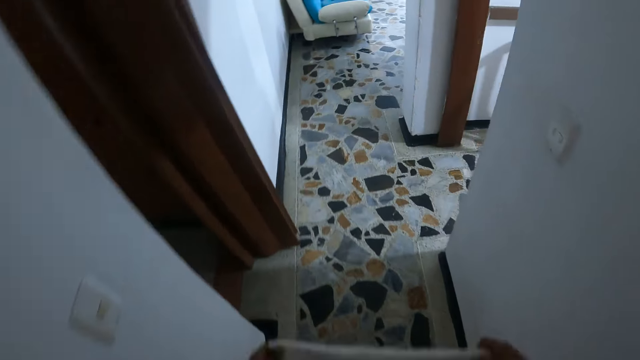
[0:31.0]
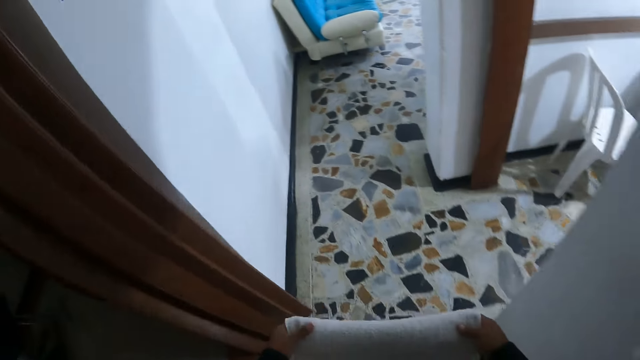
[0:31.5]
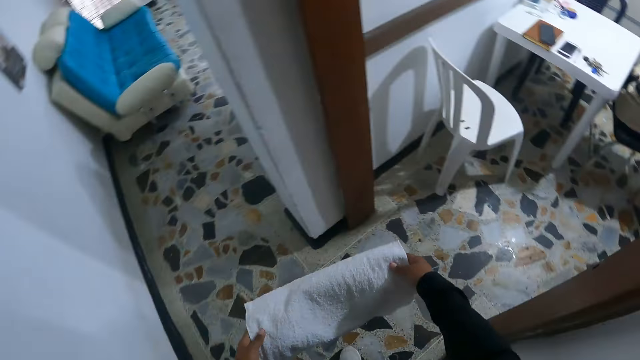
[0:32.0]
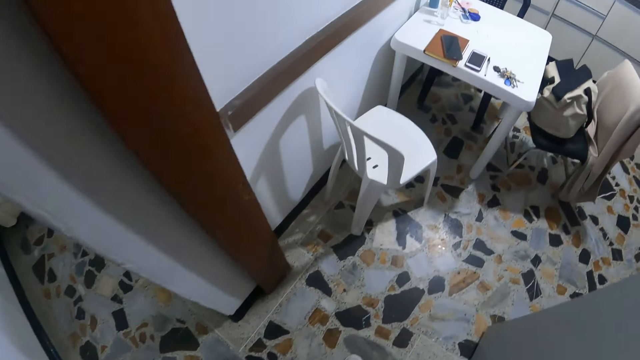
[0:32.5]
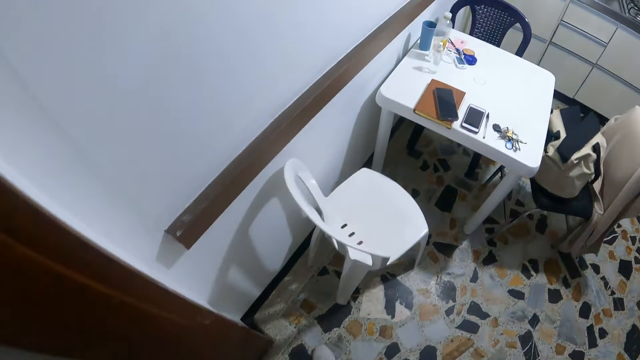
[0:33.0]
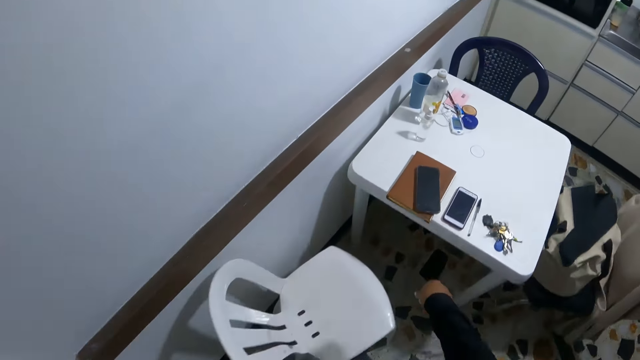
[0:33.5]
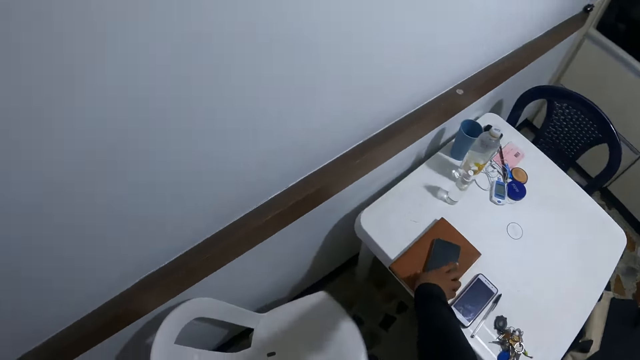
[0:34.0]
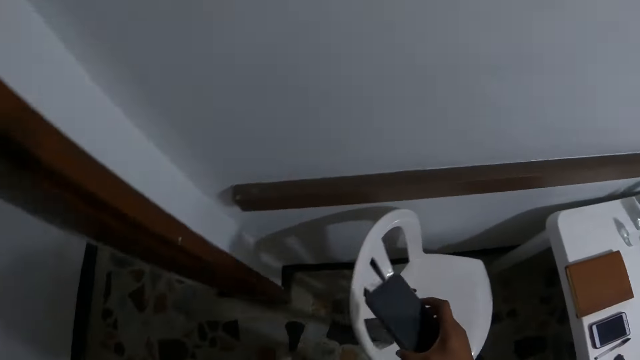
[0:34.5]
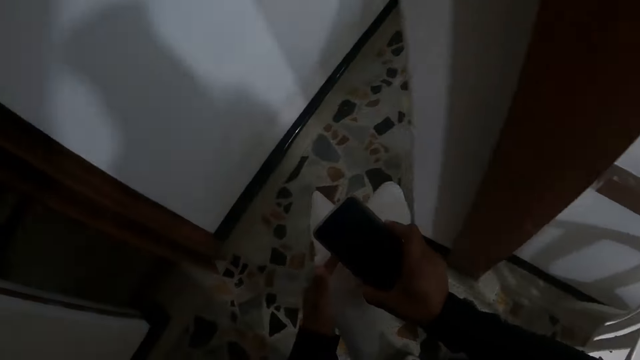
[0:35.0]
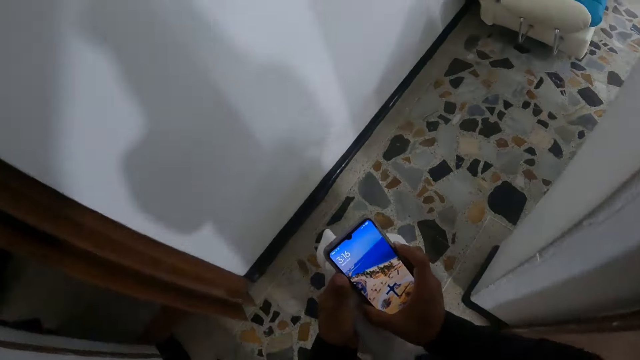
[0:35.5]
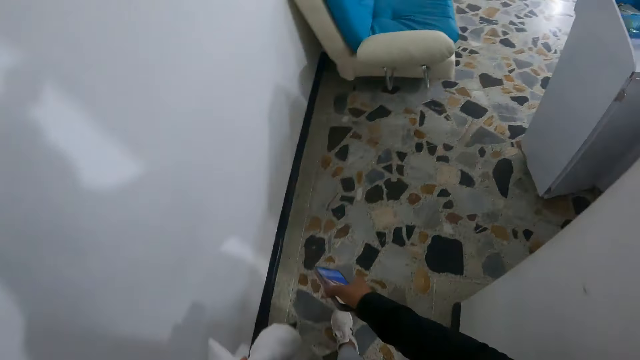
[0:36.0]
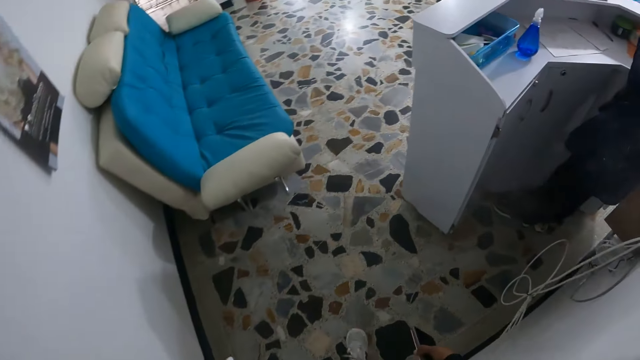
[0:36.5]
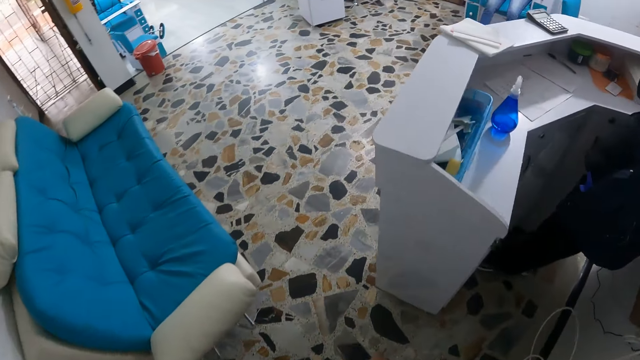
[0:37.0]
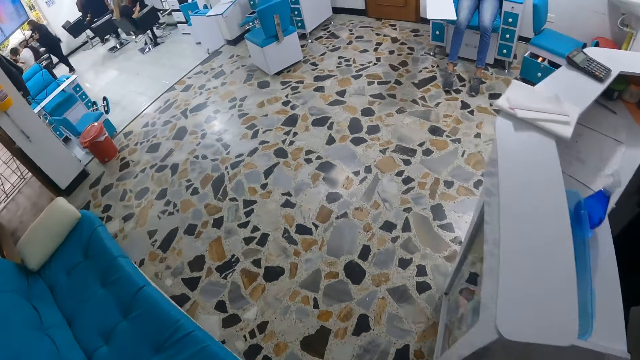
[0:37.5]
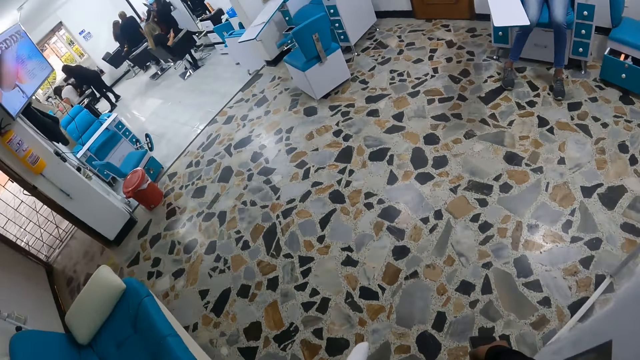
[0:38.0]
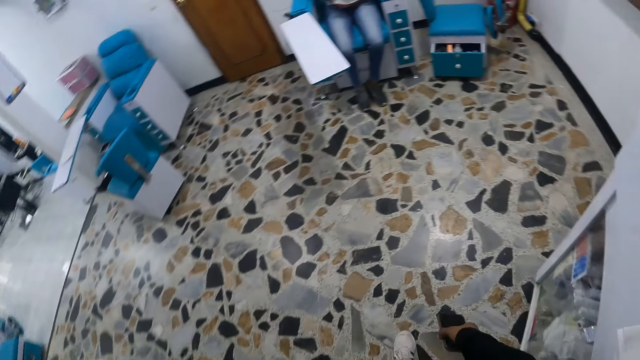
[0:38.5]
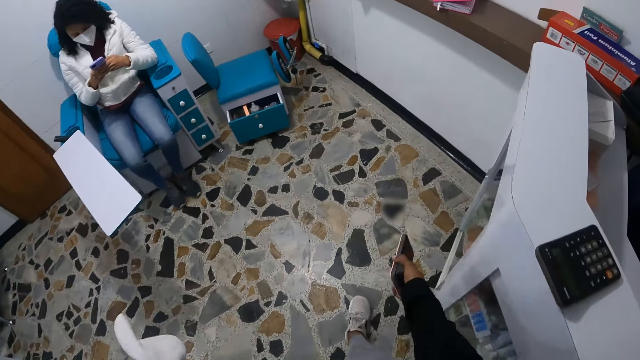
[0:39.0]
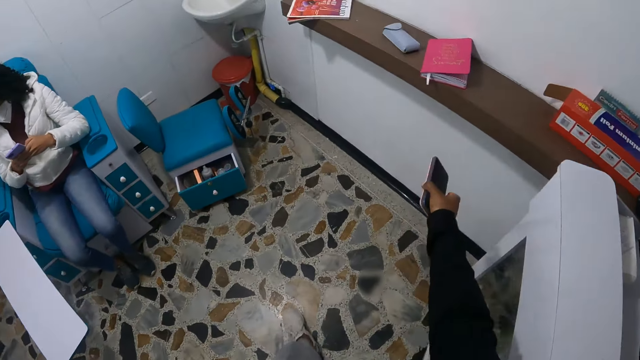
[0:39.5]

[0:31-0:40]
The camera wearer picks up a phone or mobile phone from a brown book on a white table with her right hand. She carries the mobile phone and the towel. She operates the phone in both hands.

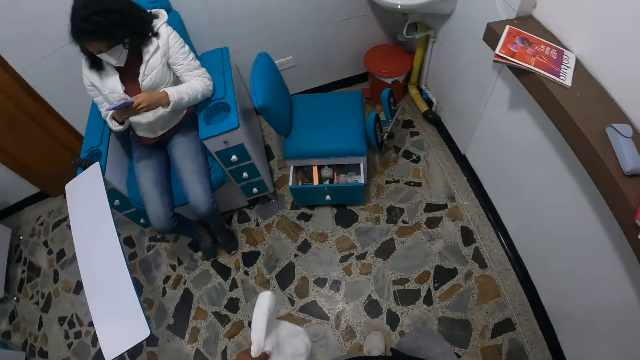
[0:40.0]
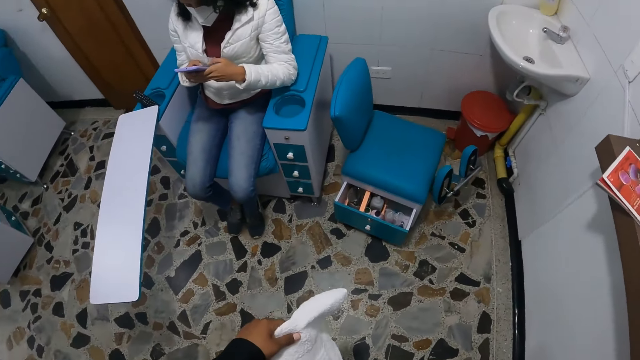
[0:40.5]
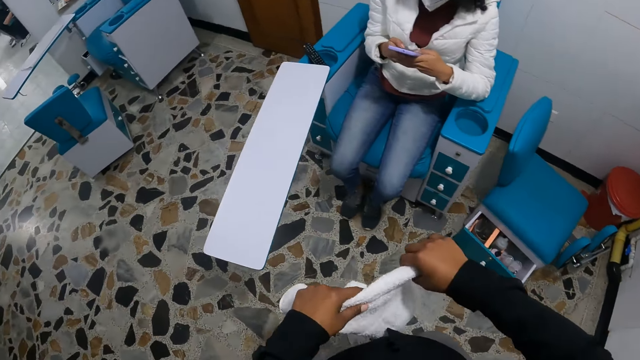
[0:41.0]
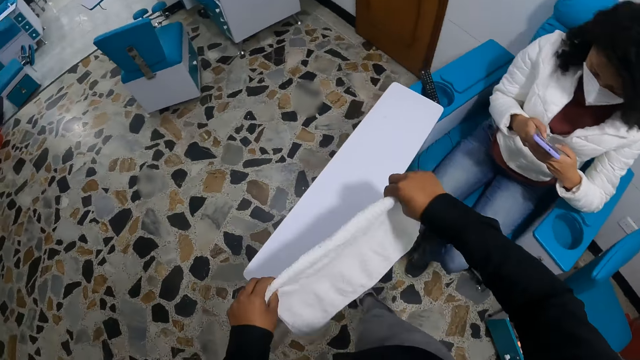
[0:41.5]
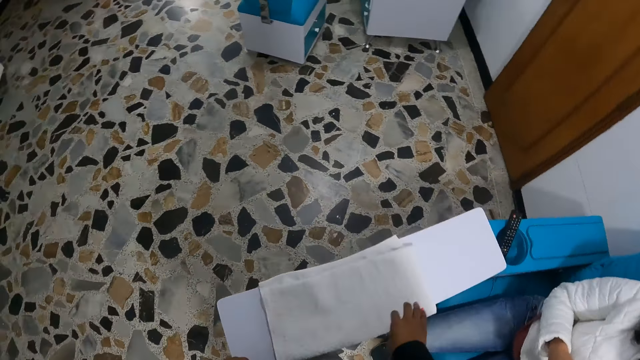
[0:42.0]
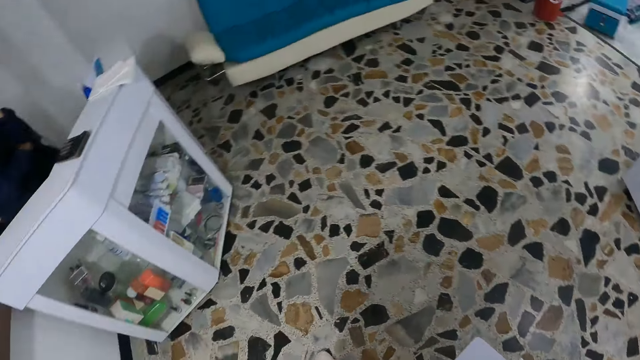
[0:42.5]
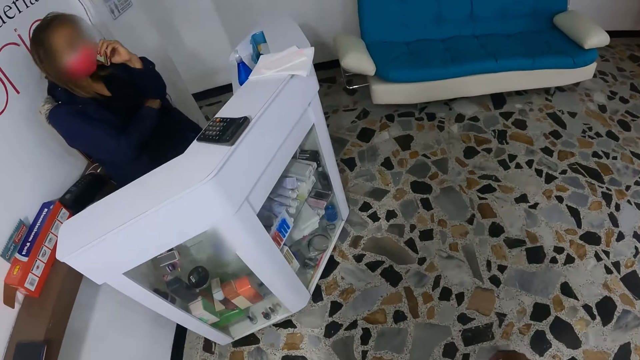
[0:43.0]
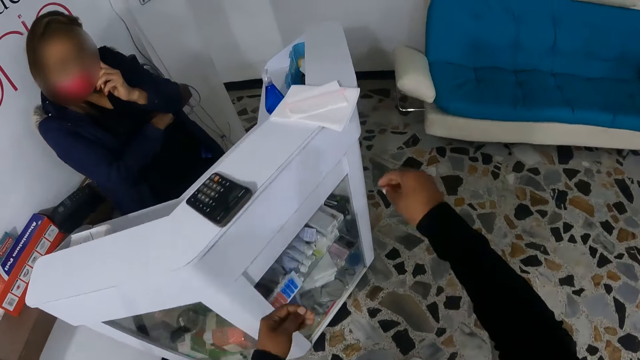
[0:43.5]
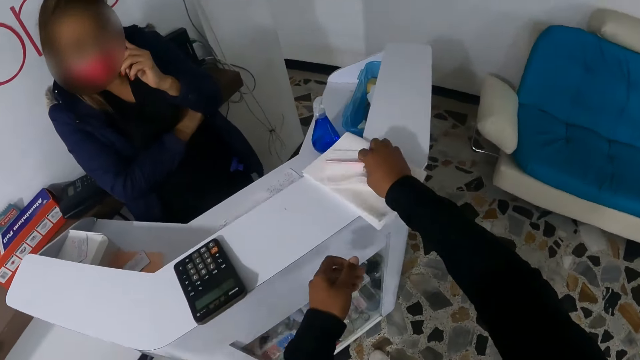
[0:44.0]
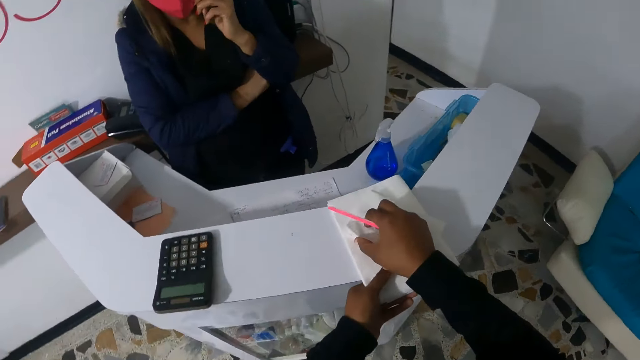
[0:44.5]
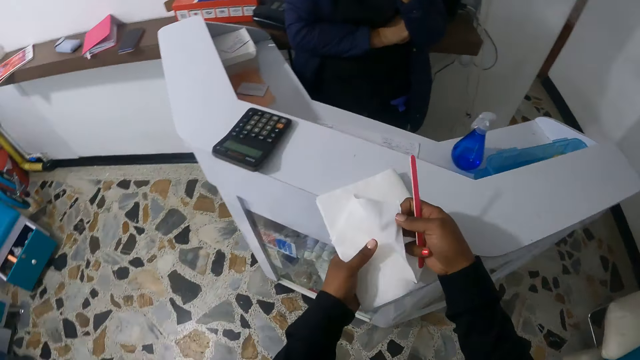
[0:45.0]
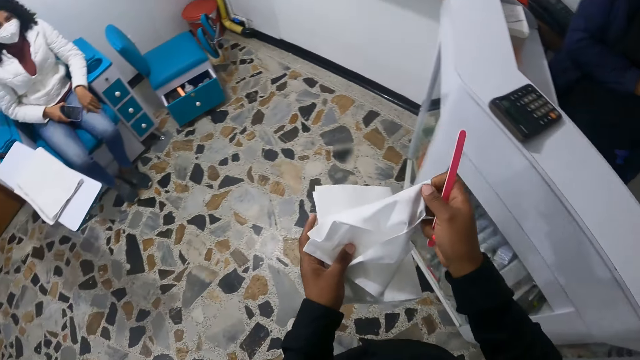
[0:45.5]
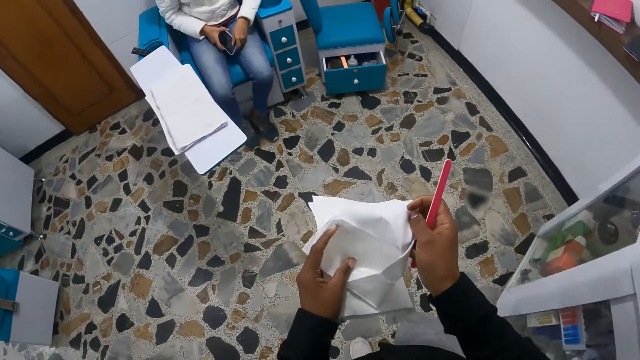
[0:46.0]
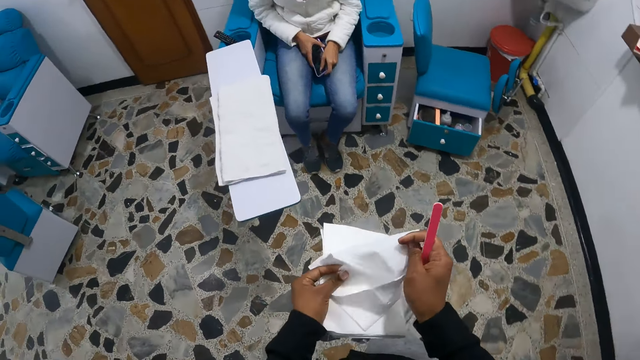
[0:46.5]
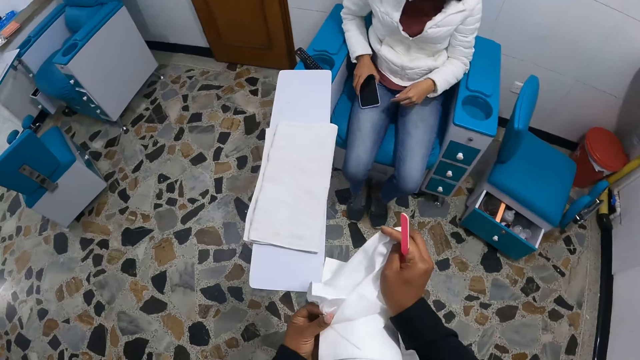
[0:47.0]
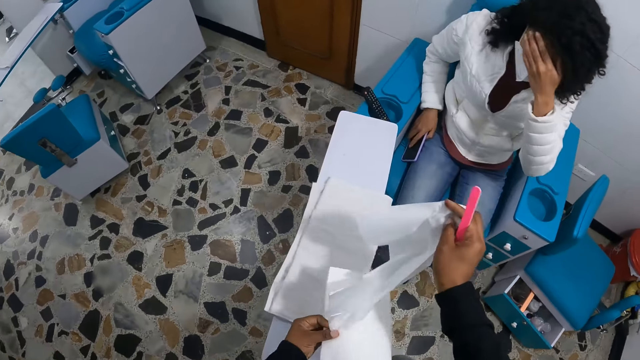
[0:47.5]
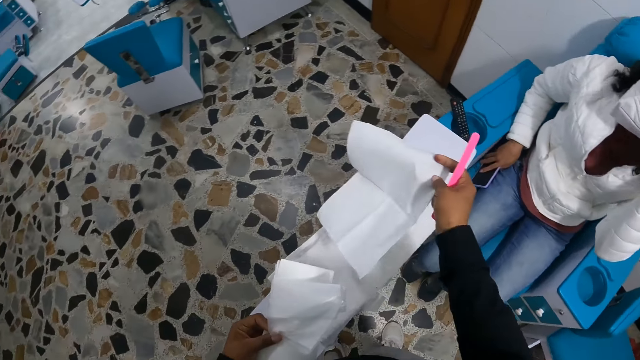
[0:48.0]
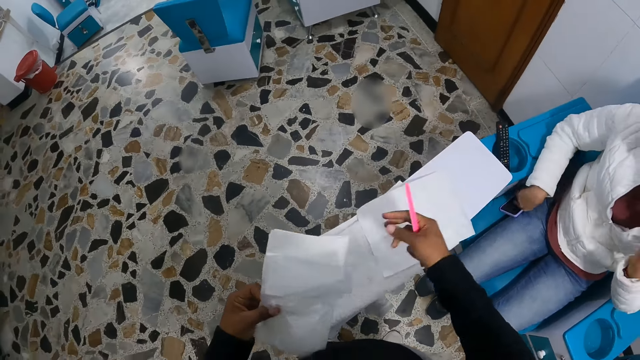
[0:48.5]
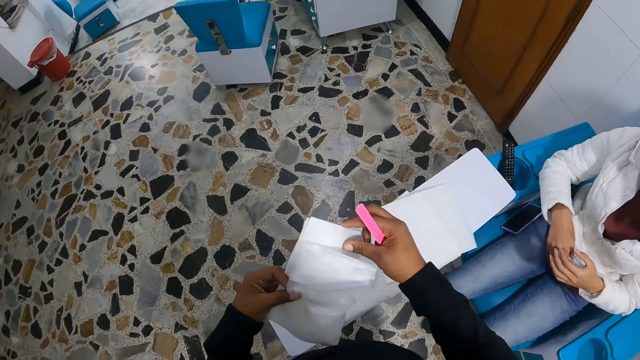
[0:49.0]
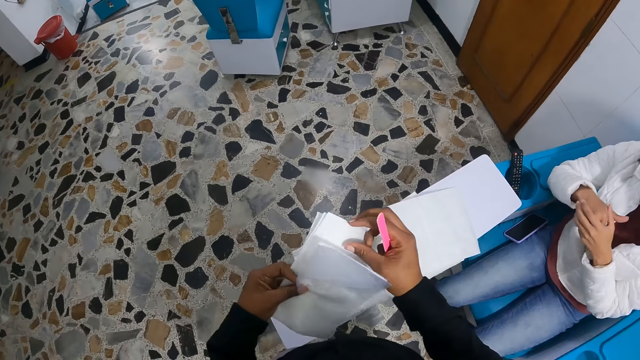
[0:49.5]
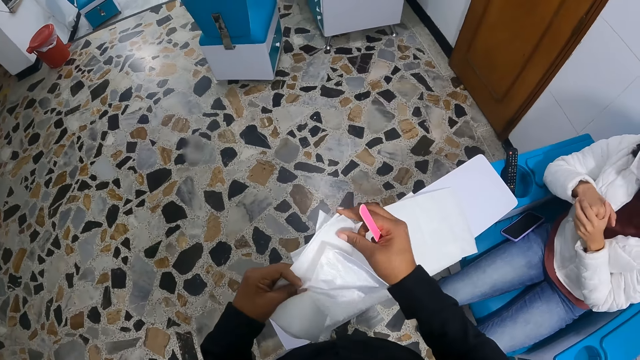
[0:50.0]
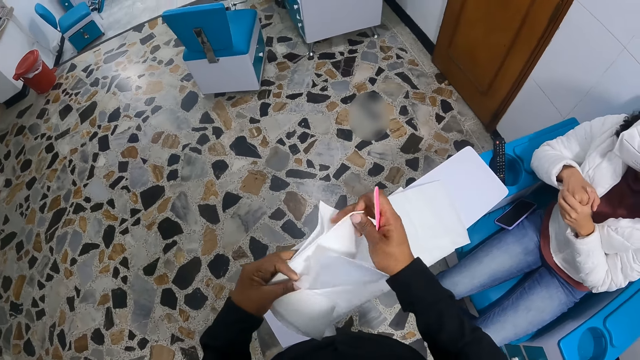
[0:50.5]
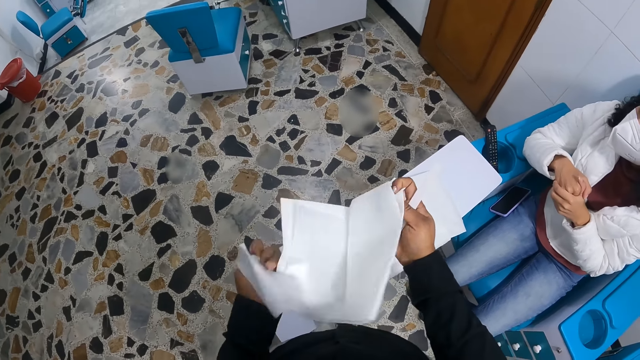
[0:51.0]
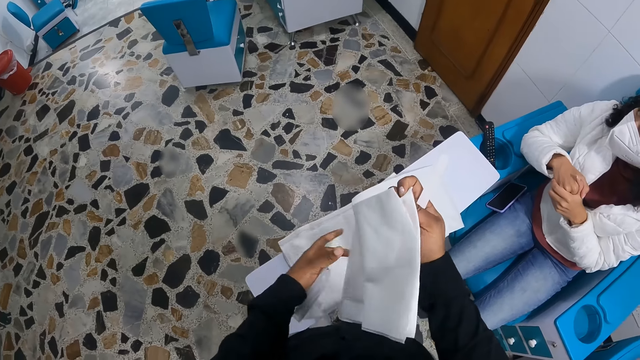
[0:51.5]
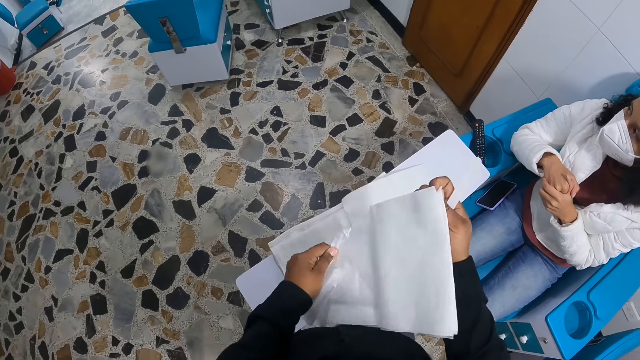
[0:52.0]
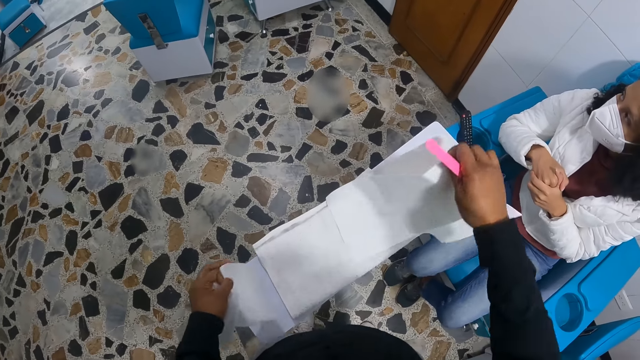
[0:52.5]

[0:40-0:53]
The camera wearer drops the phone on a wooden shelf with her right hand. She holds the towel. She arranges the white towel on the armrest of the pedicure chair with both hands. She walks to the reception counter. She picks up a nail file from the poly bags or paper napkins with her left hand. She picks up the poly bags from the desk with both hands. She carries the paper napkins and the nail file. She arranges the poly bags on the white towel with both hands. She holds the paper napkin and the file. She unfolds the paper napkin. She holds the nail file and the paper napkin.
